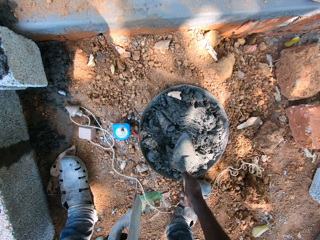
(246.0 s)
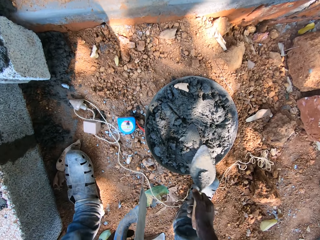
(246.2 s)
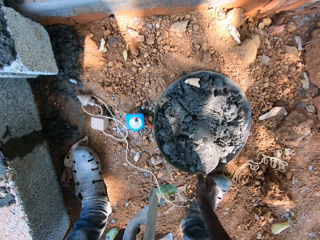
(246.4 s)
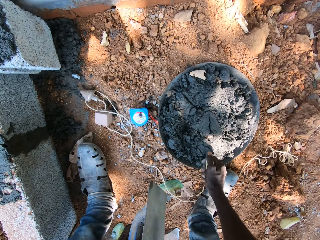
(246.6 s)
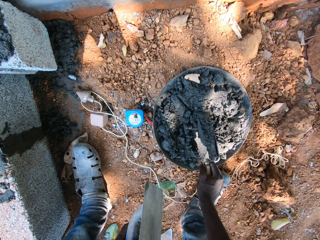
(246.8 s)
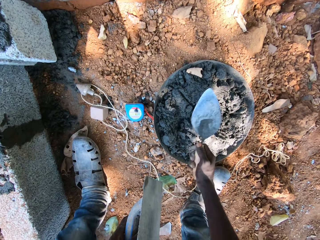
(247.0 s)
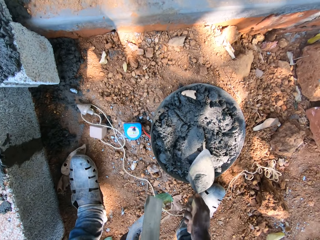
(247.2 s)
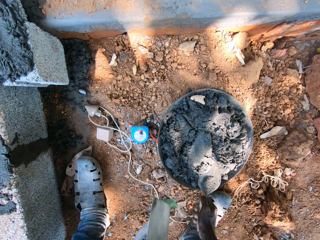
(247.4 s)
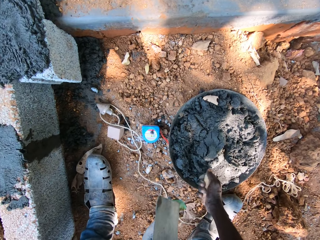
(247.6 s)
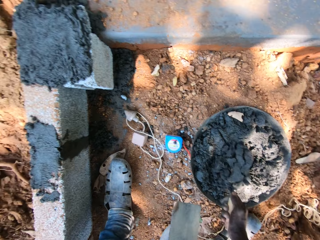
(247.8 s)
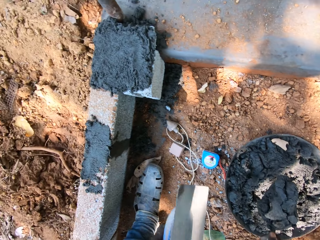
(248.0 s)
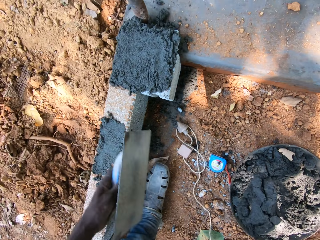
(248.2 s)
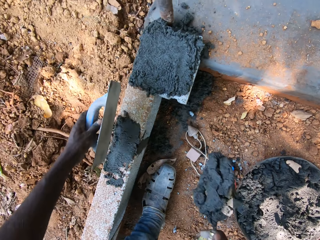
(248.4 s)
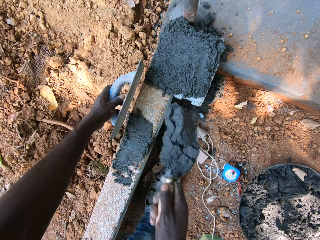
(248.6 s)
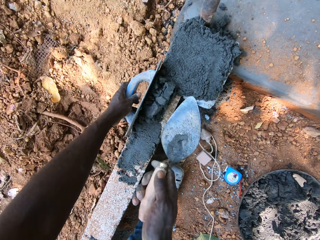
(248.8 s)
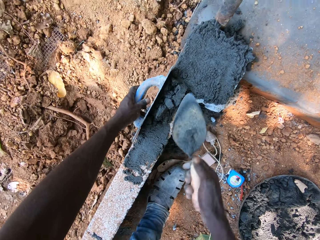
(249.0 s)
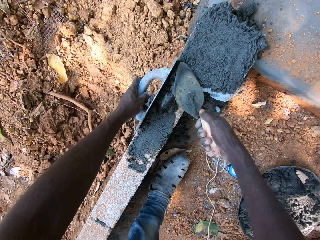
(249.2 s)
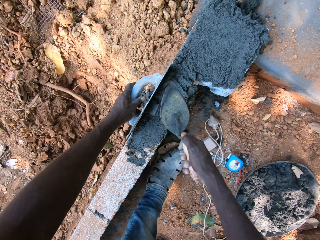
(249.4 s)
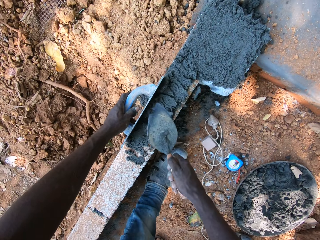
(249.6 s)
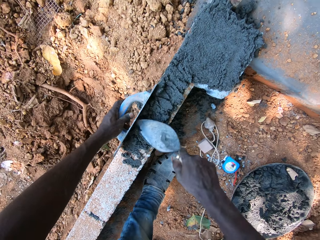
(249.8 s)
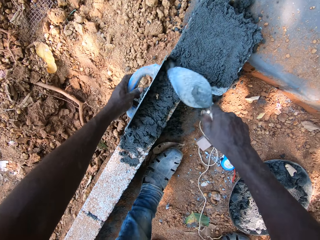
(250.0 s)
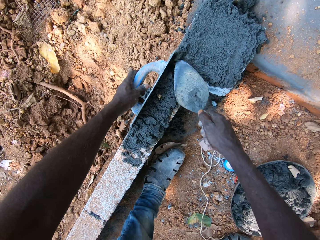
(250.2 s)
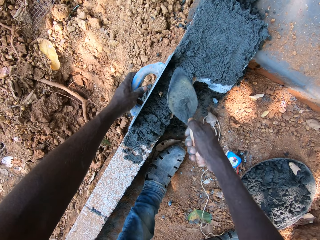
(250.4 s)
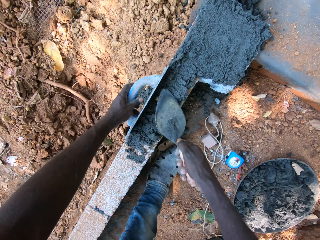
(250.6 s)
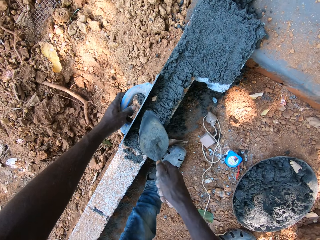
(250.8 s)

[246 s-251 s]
The camera wearer mixes mortar inside the head pan with the trowel in his right hand. He takes mortar from the head pan on the ground with the trowel in his right hand. He places the edger in his left hand beside the brick. He pours the mortar on the brick with the trowel in his right hand. He moves the edger in his left hand. He smoothens the mortar on the brick with the trowel in his left hand. He constructs the wall.

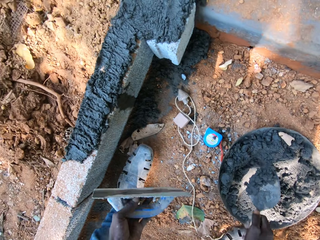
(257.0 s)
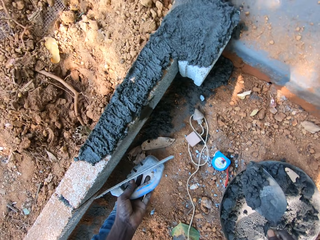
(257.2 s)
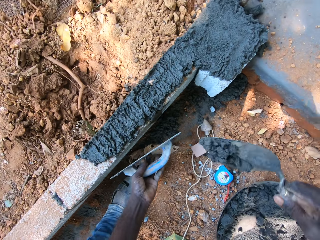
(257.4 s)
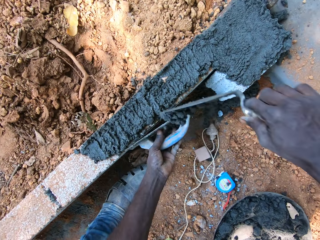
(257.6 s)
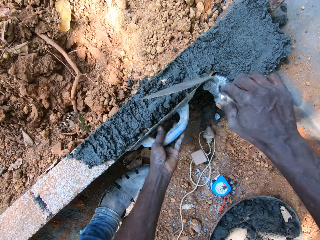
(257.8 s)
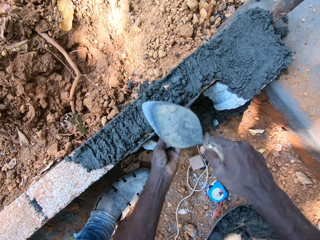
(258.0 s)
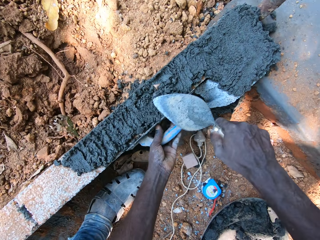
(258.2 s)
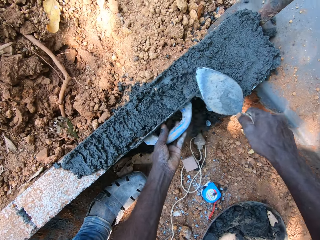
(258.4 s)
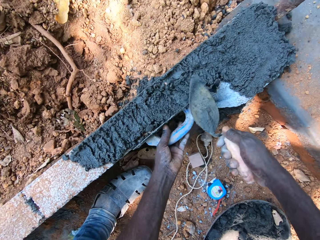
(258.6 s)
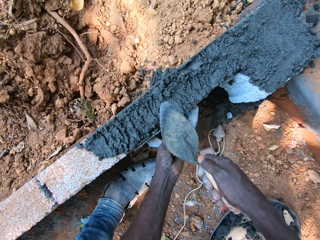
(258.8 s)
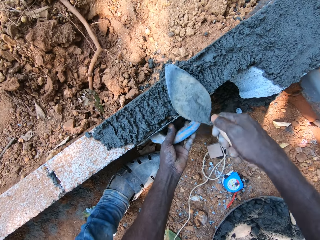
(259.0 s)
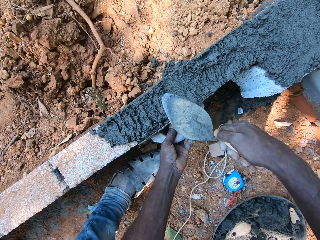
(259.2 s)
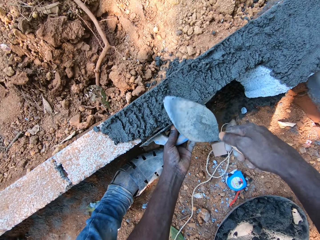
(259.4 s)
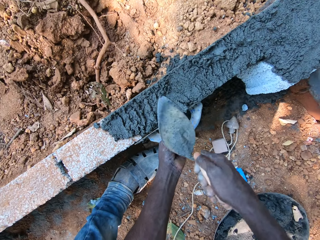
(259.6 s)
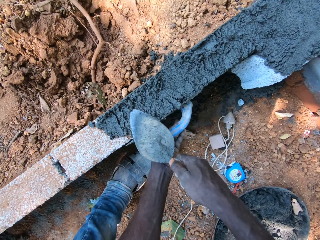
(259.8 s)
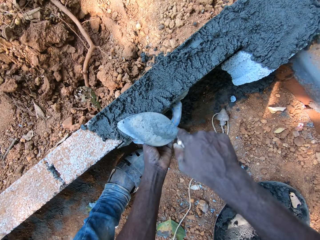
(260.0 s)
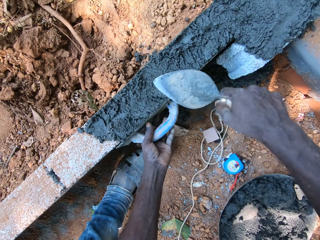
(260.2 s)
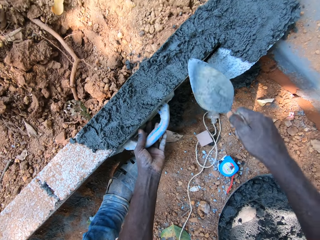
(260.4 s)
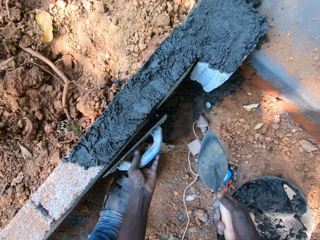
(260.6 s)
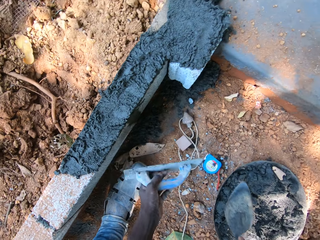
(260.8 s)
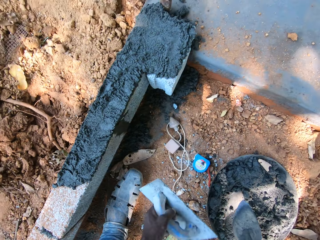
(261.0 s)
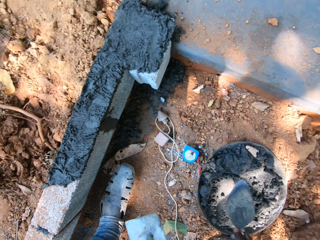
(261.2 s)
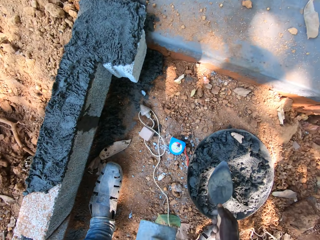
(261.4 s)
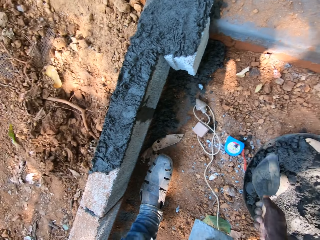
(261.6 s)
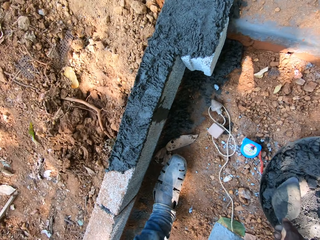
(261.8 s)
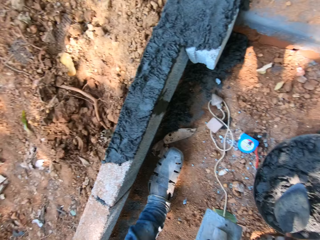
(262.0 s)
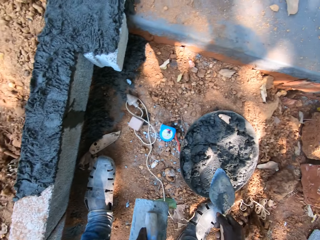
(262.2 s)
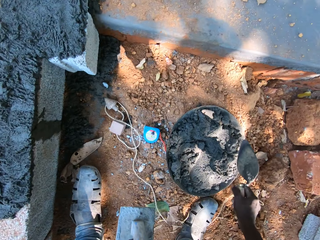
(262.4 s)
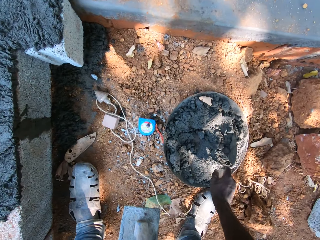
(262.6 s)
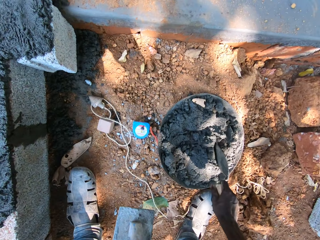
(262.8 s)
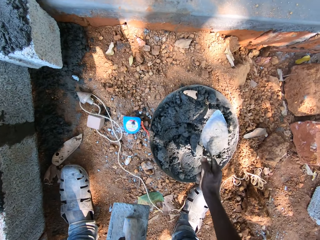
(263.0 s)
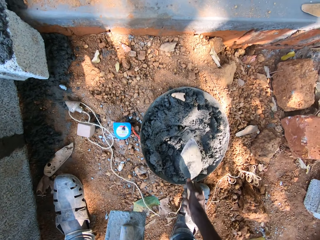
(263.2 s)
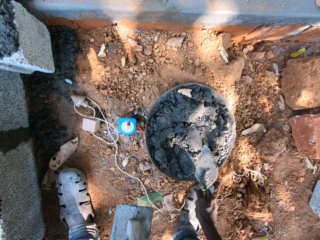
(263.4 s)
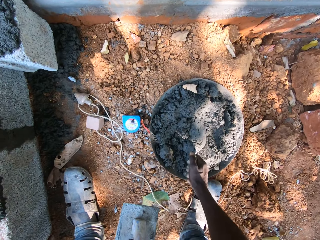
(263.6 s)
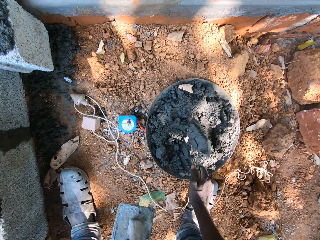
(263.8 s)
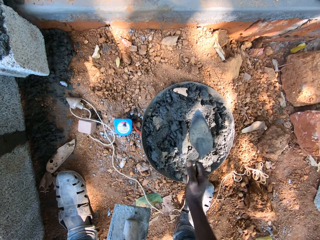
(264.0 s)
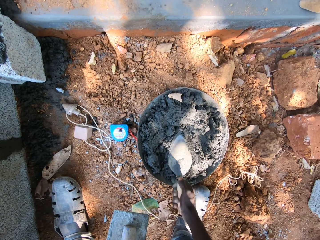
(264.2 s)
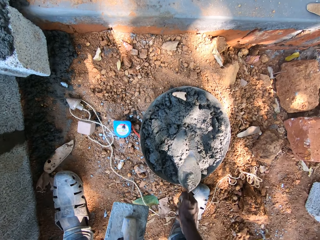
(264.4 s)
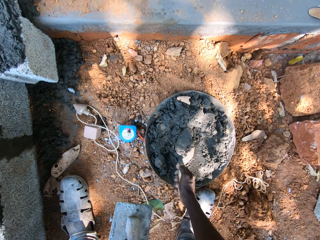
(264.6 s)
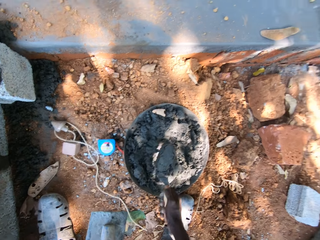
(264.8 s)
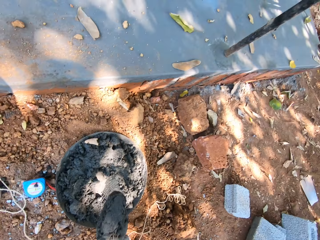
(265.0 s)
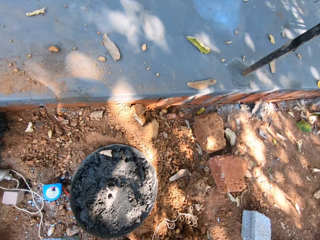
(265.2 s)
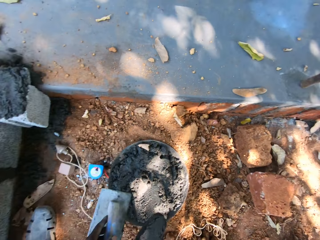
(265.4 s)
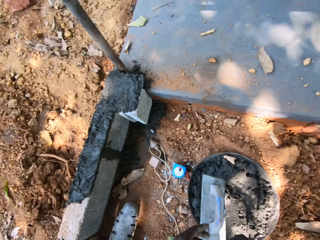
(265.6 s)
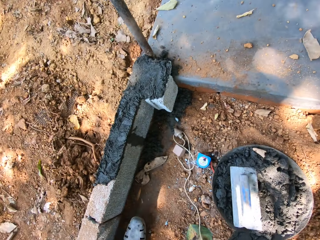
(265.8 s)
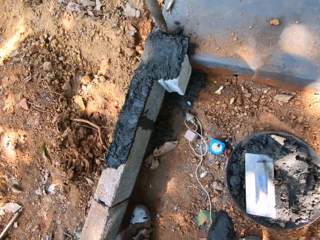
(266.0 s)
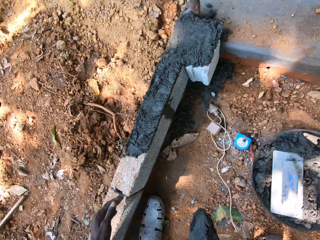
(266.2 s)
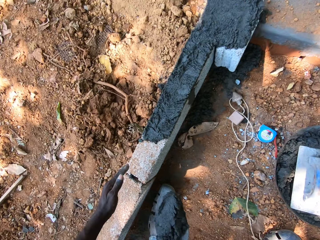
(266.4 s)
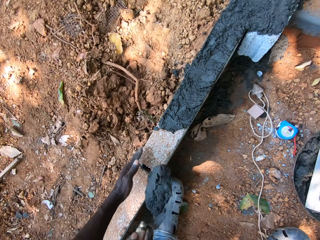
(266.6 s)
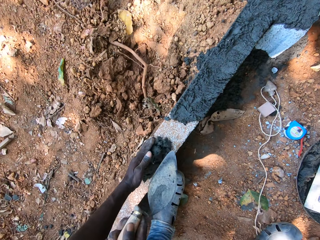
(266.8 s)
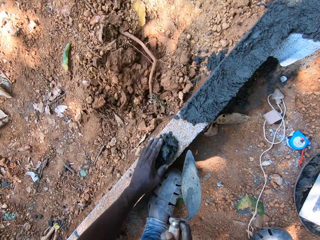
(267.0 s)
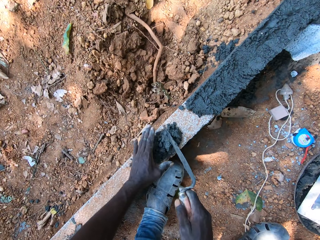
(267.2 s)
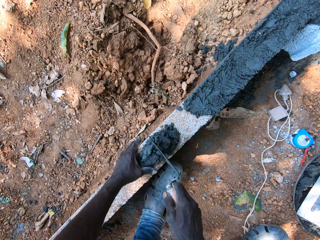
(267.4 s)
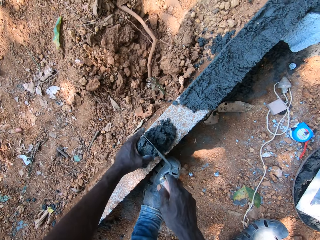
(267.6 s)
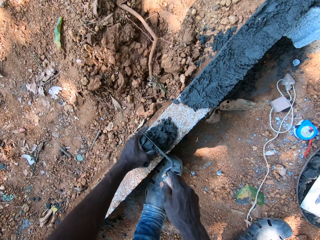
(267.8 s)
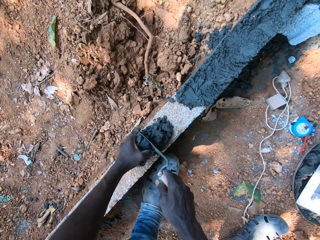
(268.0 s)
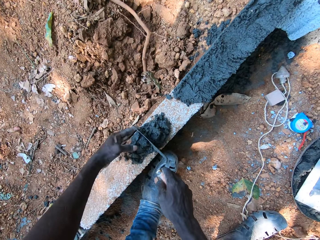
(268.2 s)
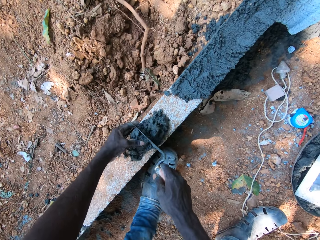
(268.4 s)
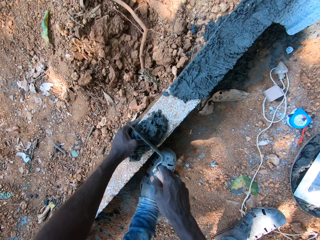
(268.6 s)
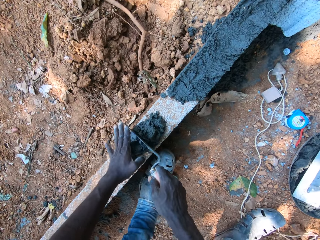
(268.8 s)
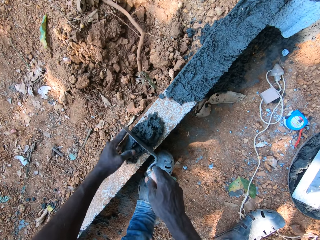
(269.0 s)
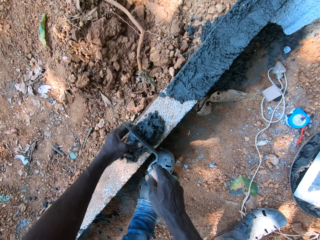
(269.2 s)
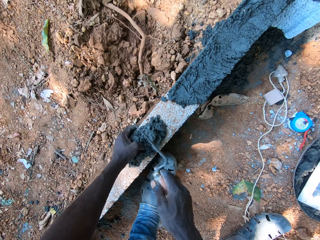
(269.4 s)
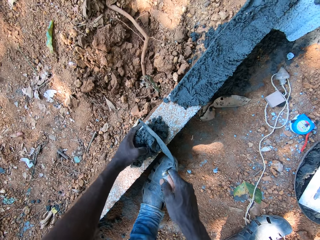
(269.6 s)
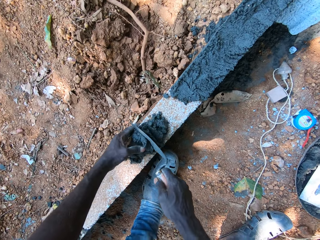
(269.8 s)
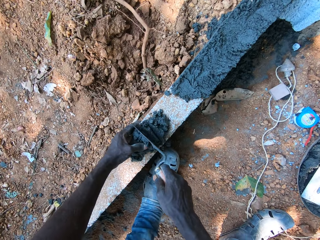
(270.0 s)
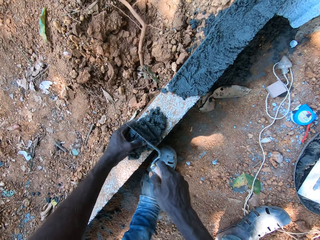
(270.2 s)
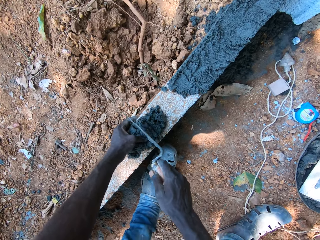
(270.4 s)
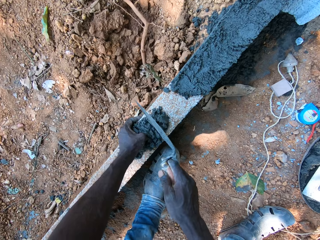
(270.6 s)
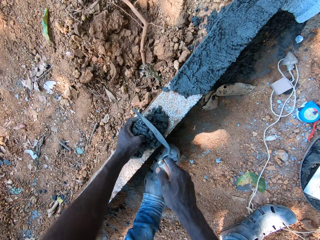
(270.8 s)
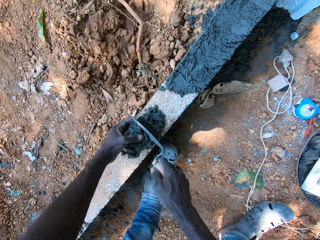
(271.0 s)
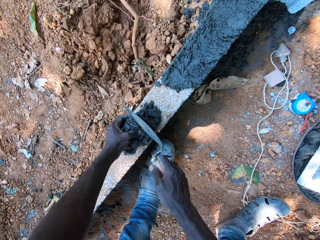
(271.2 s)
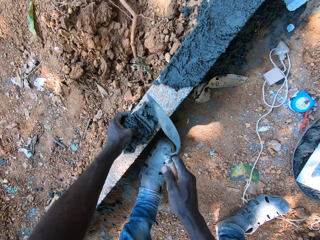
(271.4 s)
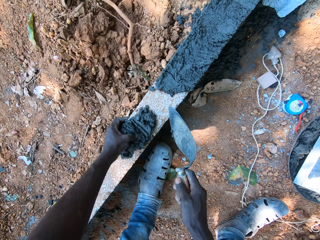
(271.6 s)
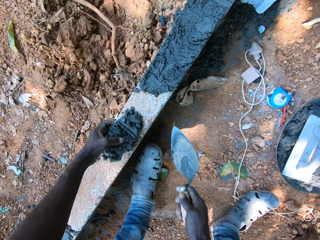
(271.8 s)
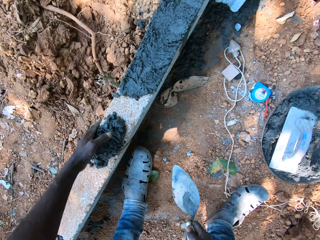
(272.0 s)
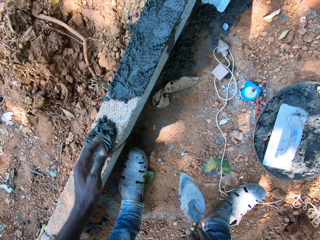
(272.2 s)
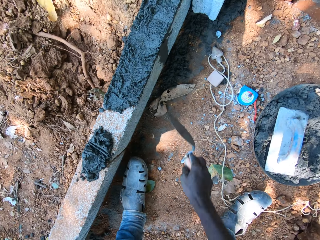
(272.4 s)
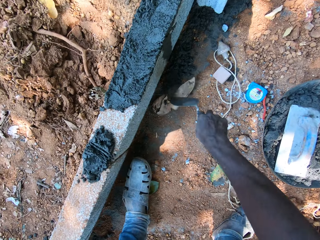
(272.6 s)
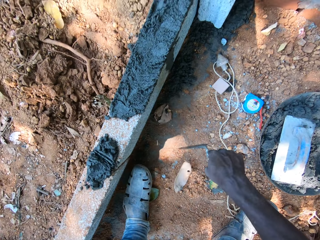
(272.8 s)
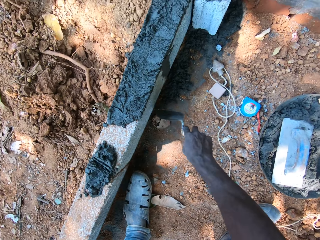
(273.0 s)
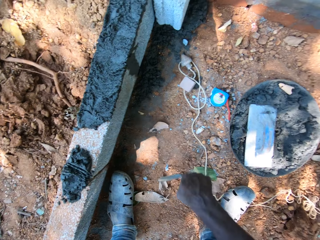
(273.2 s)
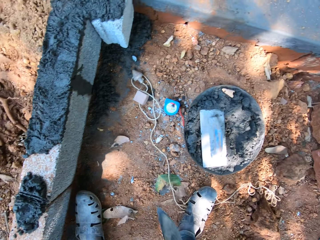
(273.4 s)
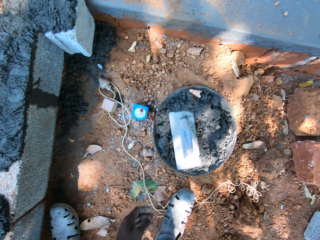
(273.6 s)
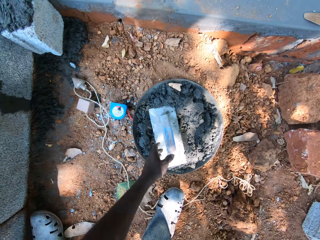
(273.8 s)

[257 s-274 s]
The camera wearer places the edger in his left hand beside the brick. He takes mortar from the head pan on the ground with the trowel in his right hand. He pours the mortar on the brick with the trowel in his right hand. He pours the mortar on the brick again. He smoothens the mortar on the brick with the trowel in his left hand. He mixes the mortar inside the head pan with the trowel in his right hand. He takes mortar from the head pan on the ground with the trowel in his right hand. He drops the edger in the head pan with his left hand. He places the mortar in his left hand beside the brick. He pours the mortar on the brick with the trowel in his right hand. He holds the brick with his left hand. He adjusts the mortar into the brick with the trowel in his right hand. He constructs the wall. He moves some dried leaves from the floor with the trowel in his right hand.
